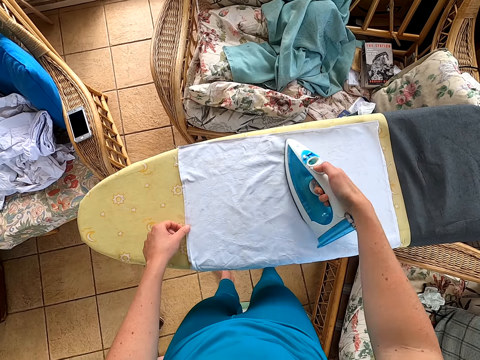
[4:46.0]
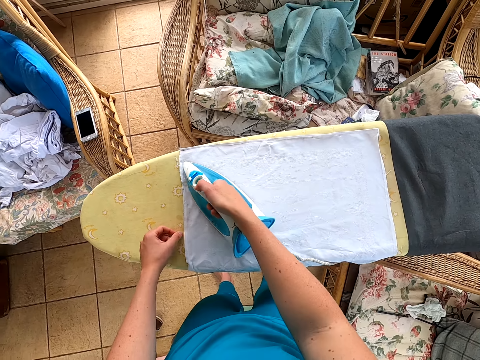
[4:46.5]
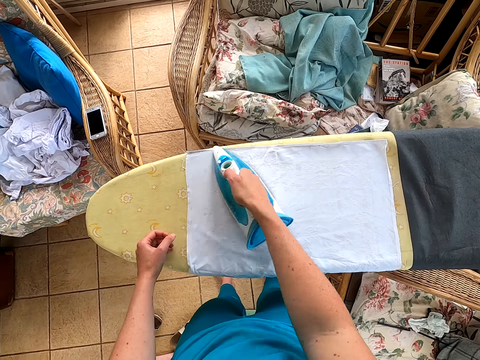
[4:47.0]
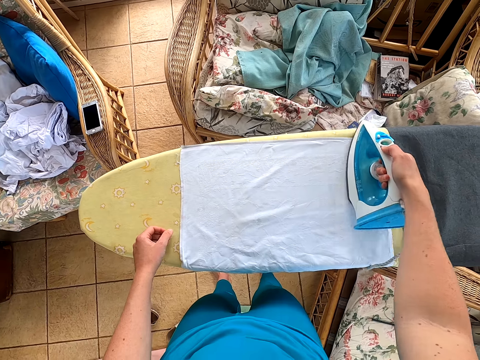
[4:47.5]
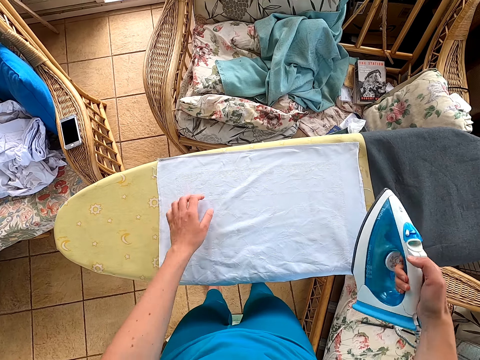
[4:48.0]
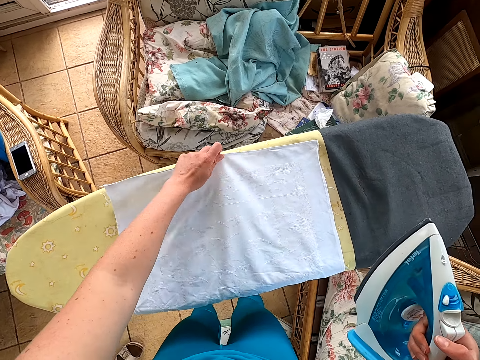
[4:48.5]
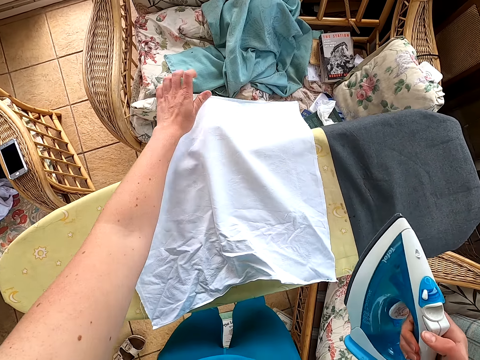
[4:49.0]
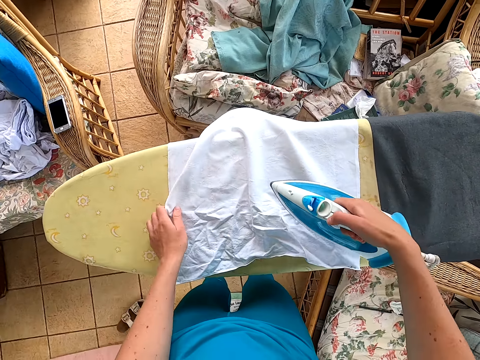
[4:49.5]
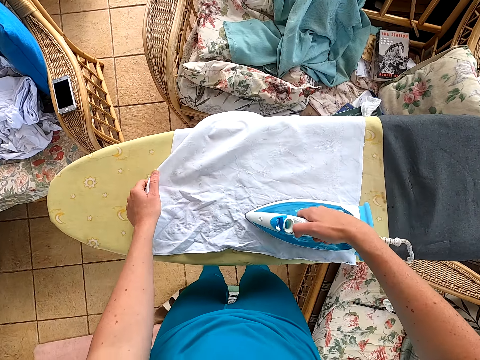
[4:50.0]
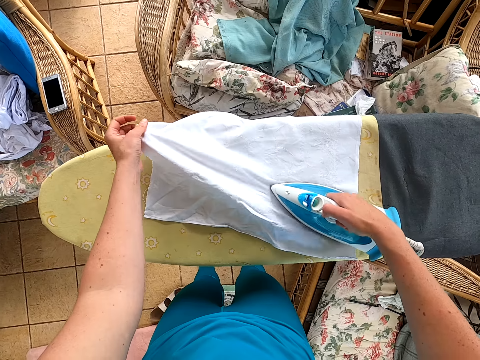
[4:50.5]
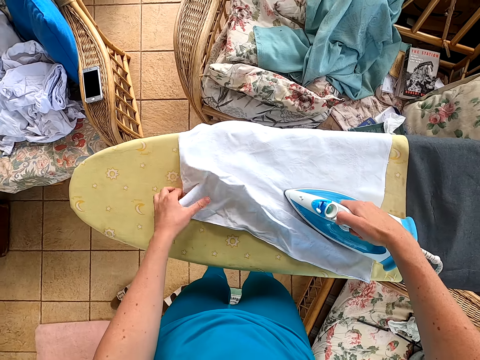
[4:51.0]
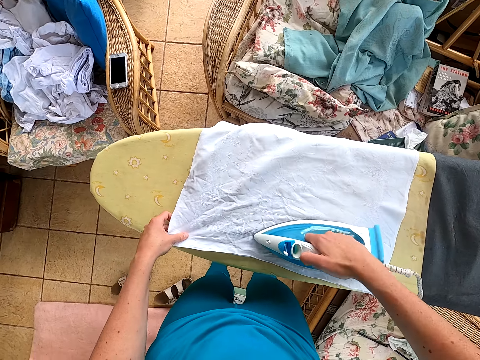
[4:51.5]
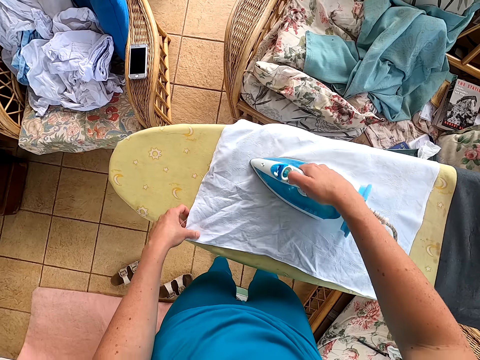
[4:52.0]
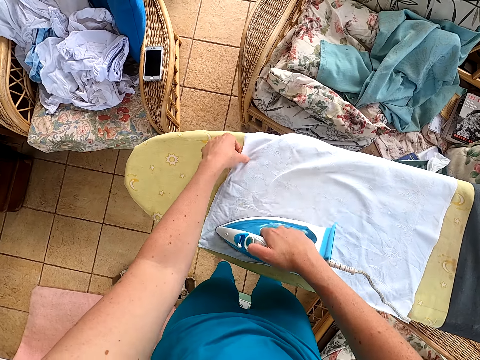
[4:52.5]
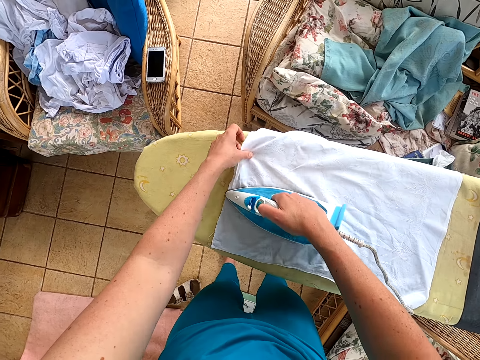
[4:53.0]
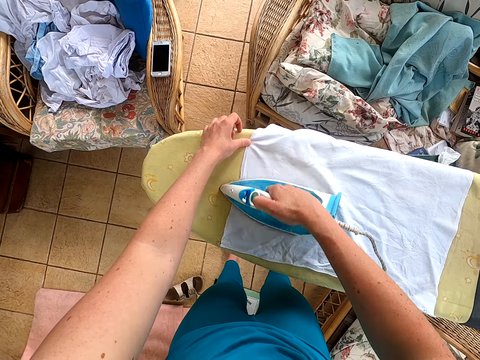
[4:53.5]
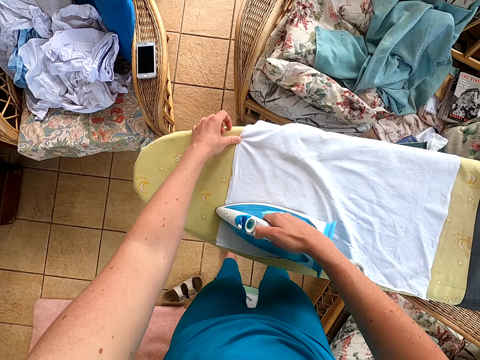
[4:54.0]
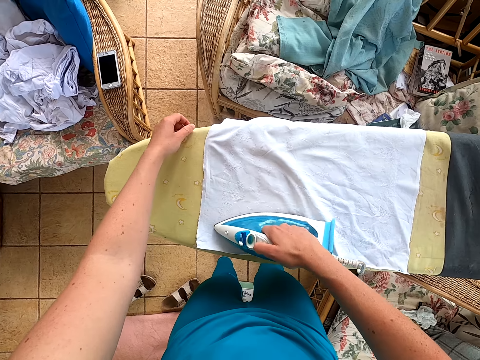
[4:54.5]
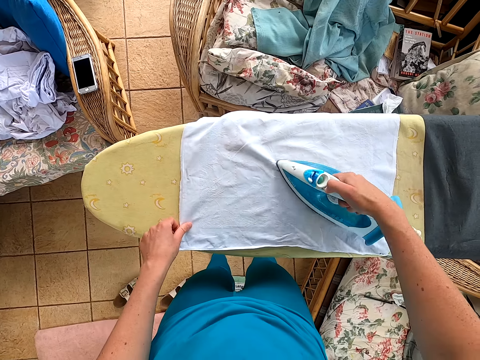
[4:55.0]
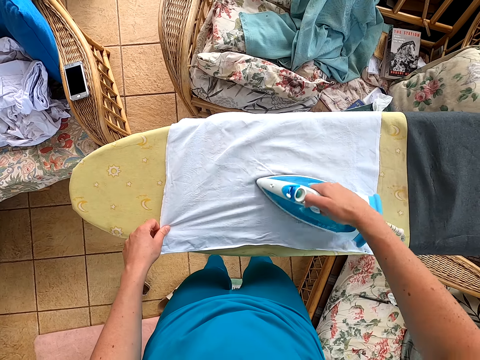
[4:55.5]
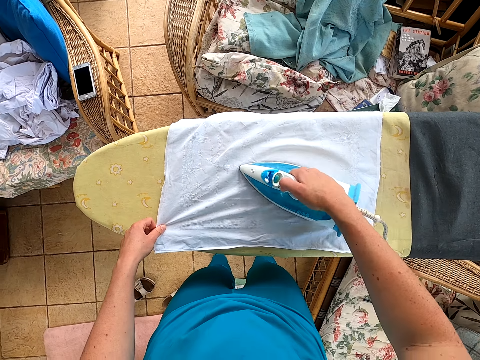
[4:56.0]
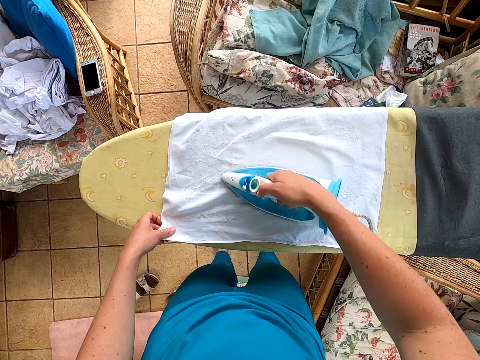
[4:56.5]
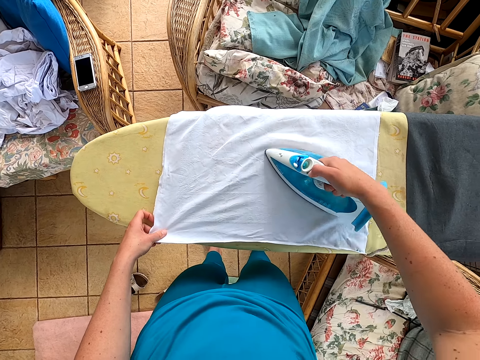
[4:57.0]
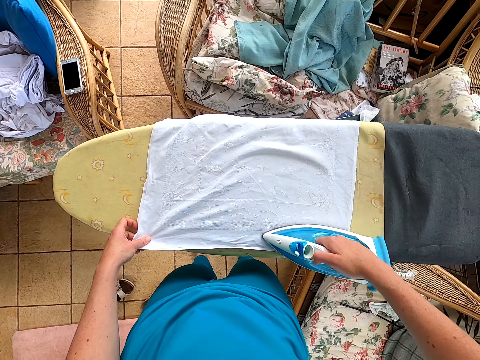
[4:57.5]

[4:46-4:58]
The camera wearer picks up the cloth. They put the cloth on the table. They iron the cloth.

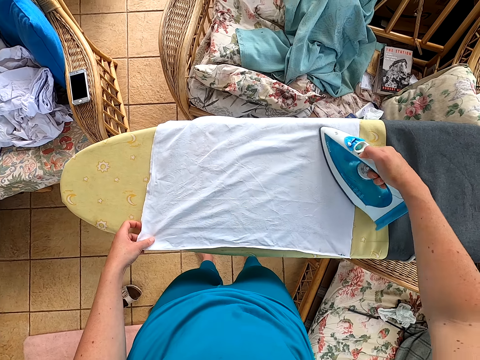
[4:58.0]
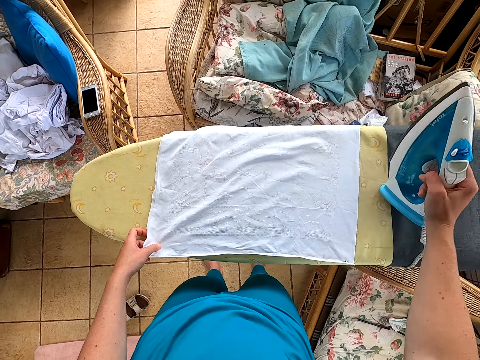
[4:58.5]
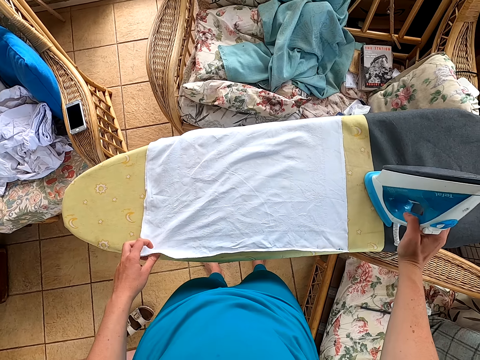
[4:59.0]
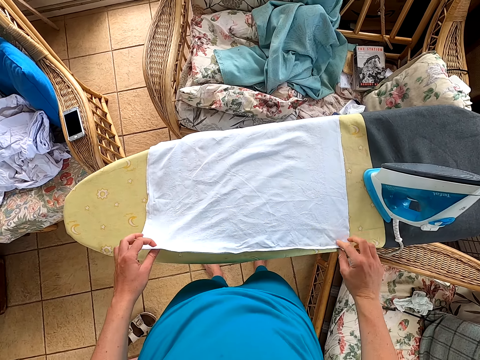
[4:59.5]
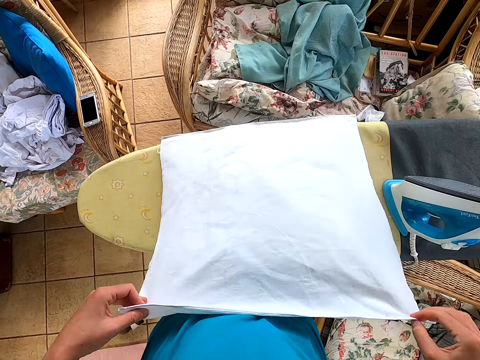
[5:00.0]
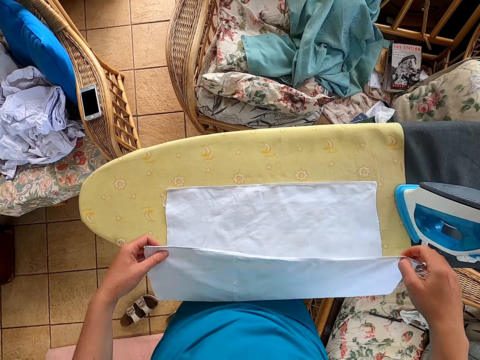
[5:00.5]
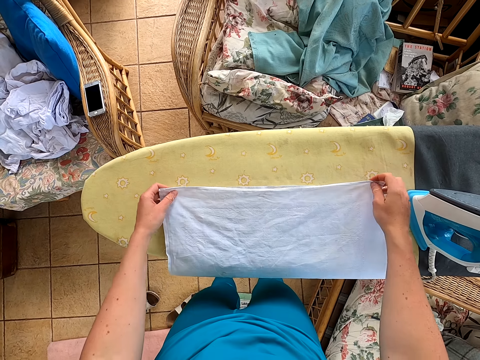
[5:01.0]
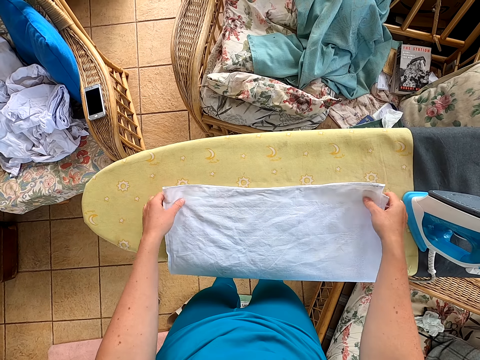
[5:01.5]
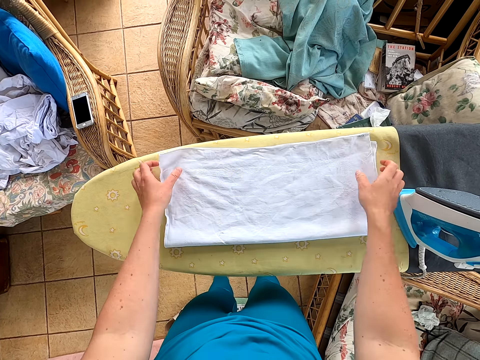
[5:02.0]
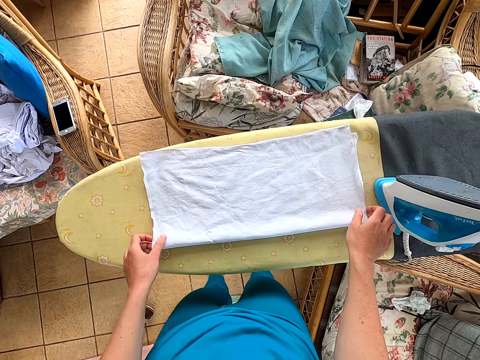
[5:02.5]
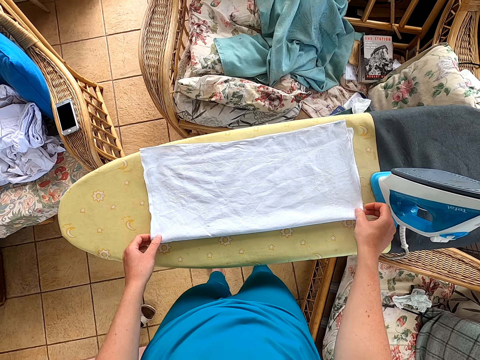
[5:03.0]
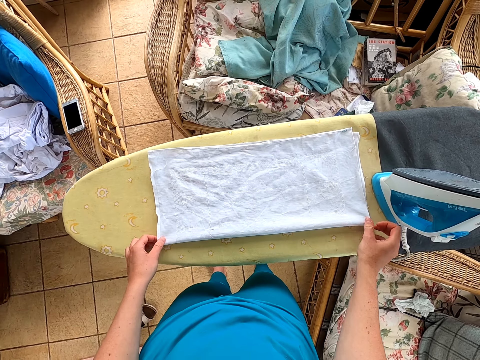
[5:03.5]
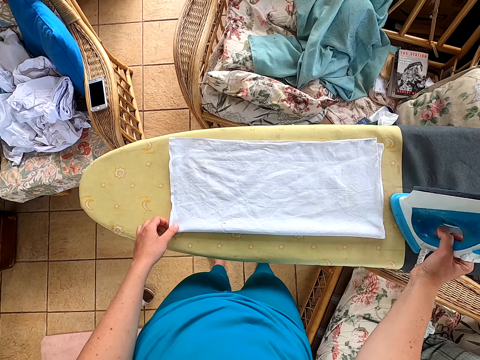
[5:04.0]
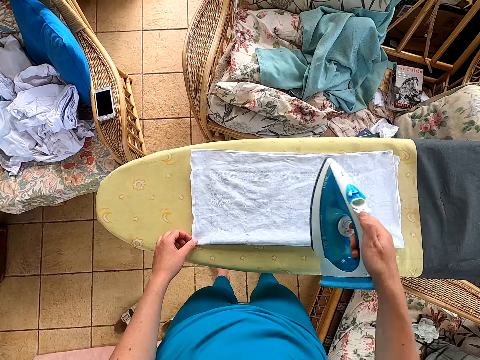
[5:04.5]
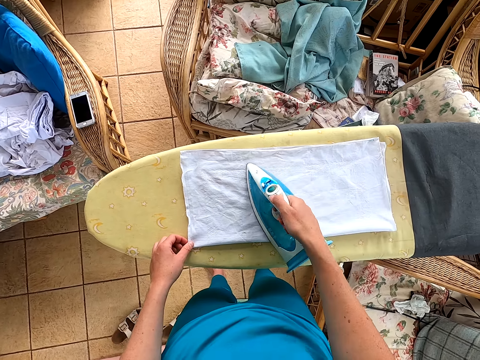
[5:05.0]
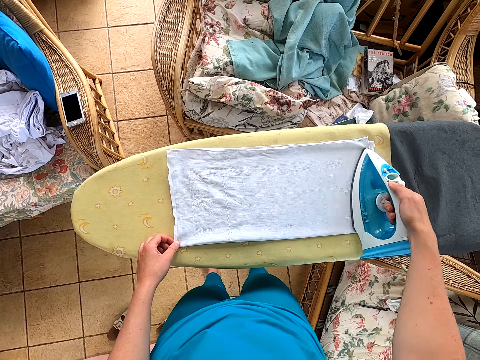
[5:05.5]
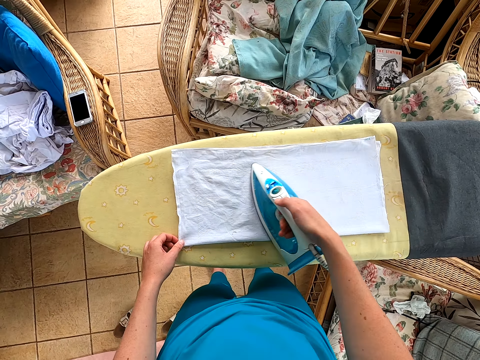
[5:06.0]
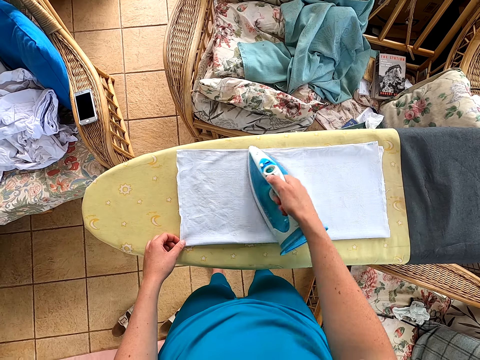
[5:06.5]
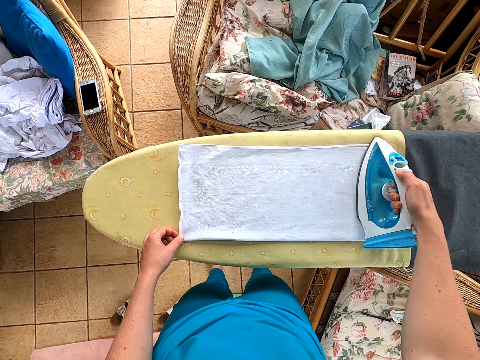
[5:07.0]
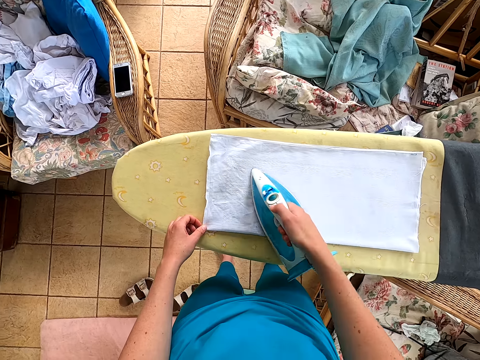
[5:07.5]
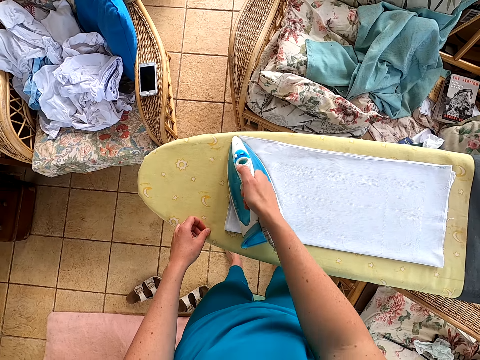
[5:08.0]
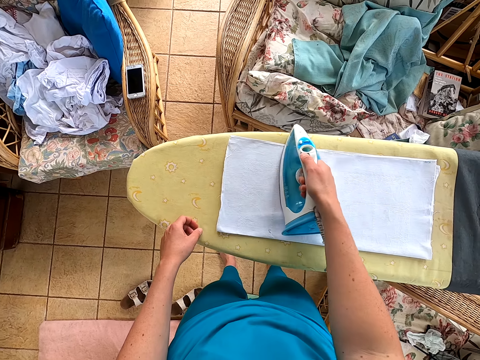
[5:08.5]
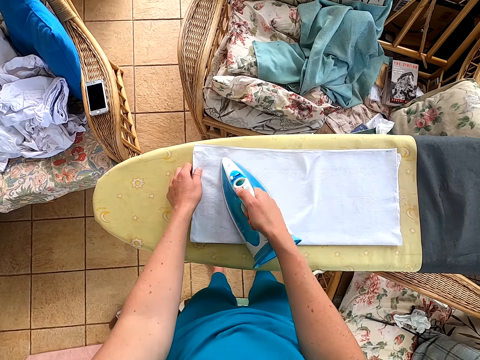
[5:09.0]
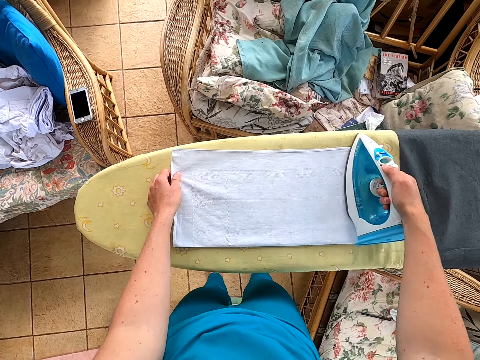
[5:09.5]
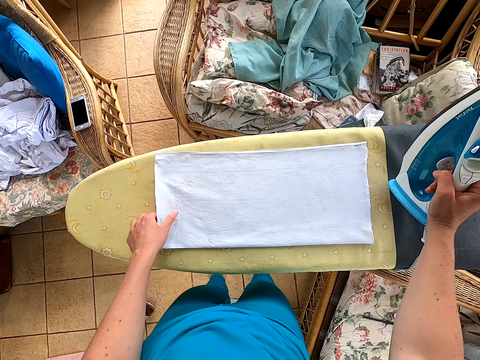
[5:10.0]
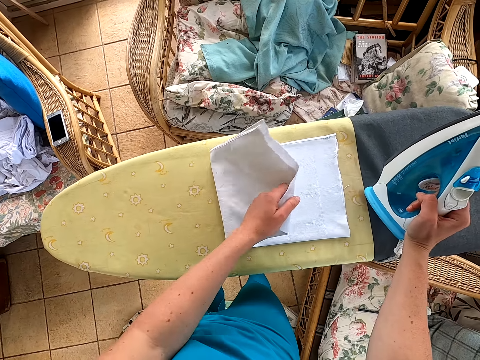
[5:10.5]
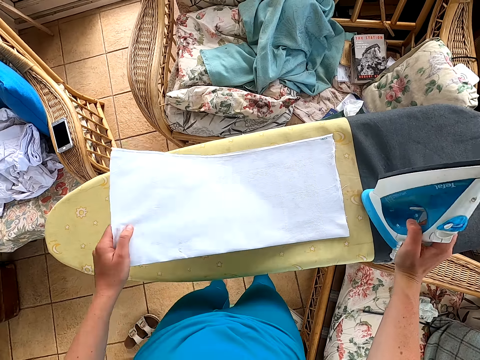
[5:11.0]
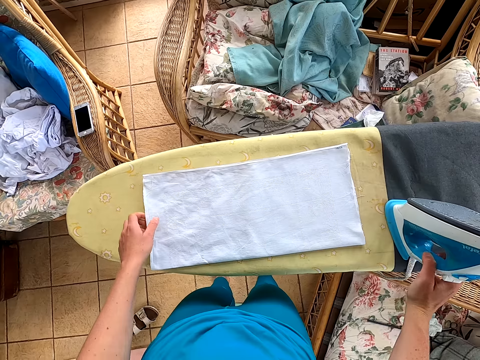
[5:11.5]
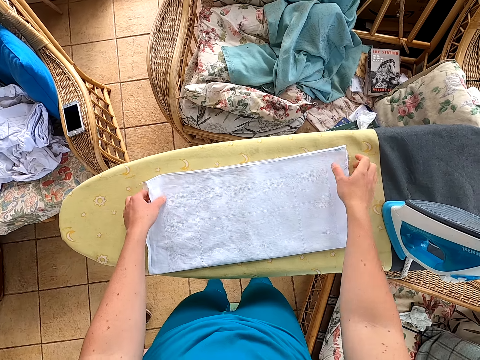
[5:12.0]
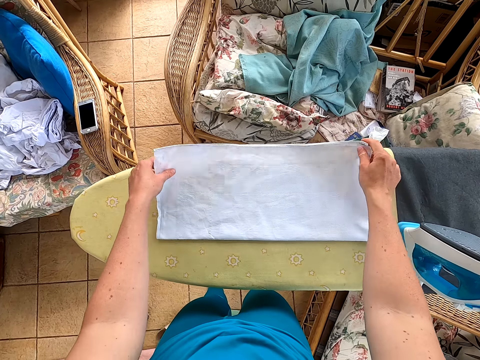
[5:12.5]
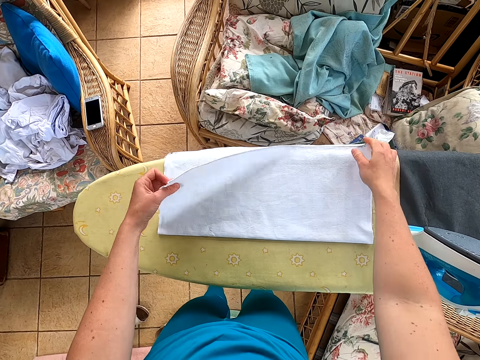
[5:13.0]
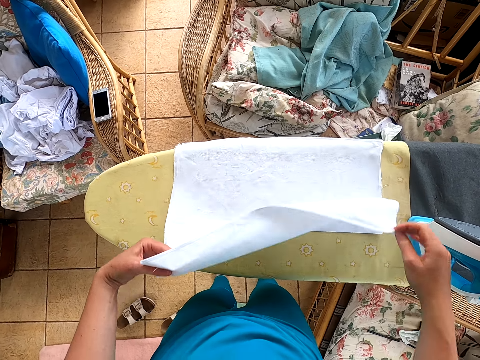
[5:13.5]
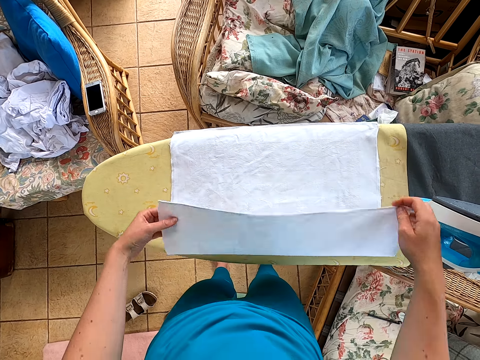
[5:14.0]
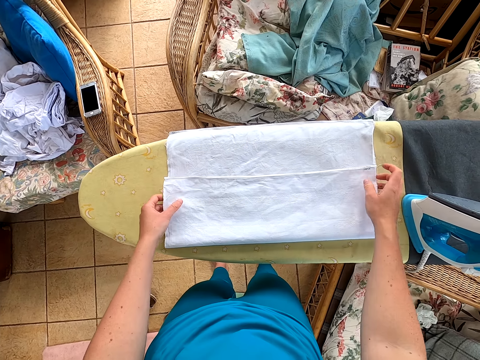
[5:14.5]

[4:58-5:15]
The camera wearer puts the iron box on the table. They pick up the cloth. They fold the cloth. They put the cloth on the table. They iron the cloth. They fold the cloth.
